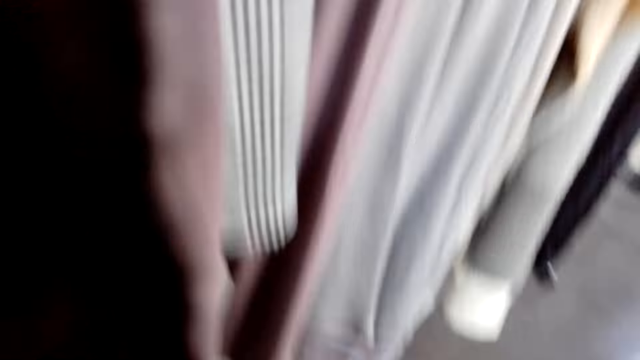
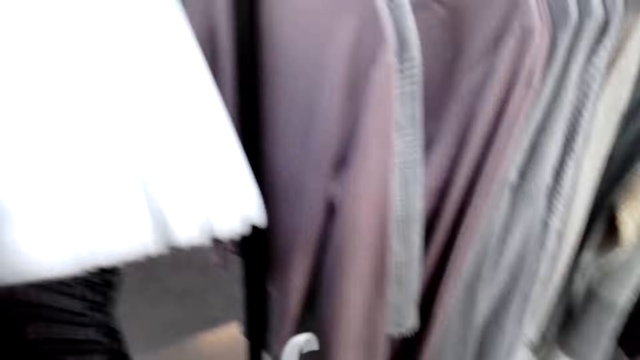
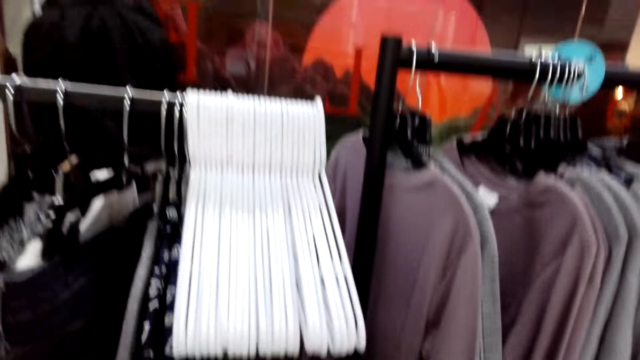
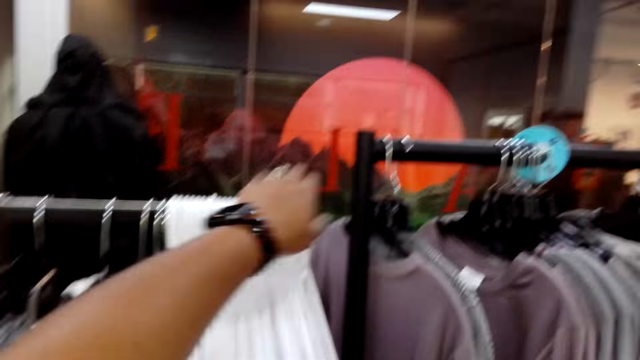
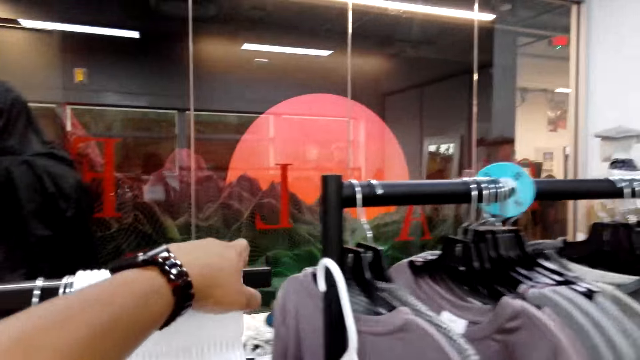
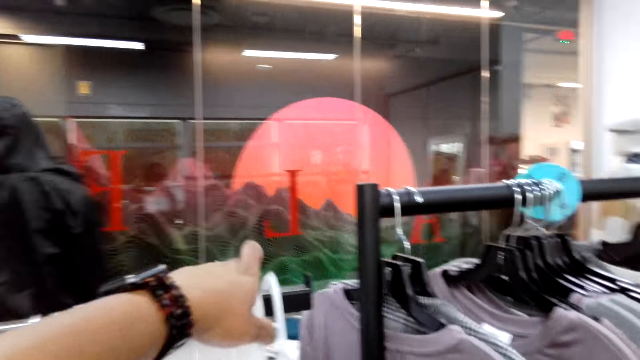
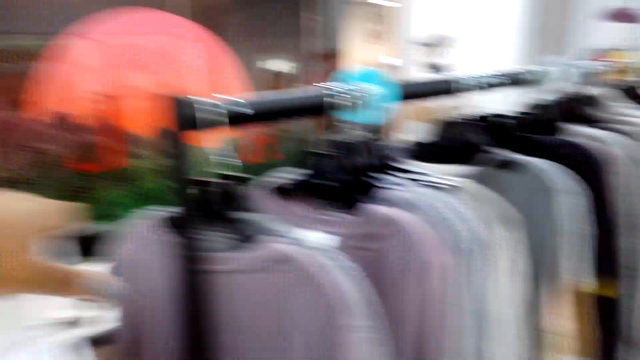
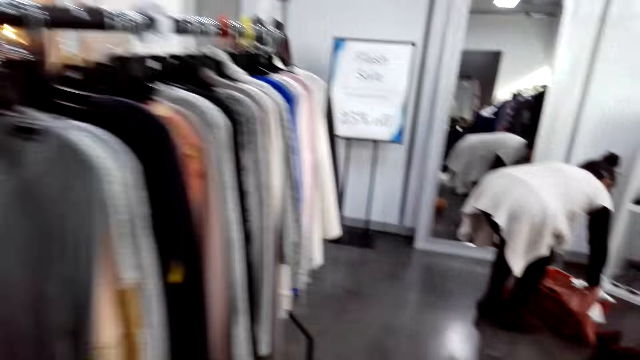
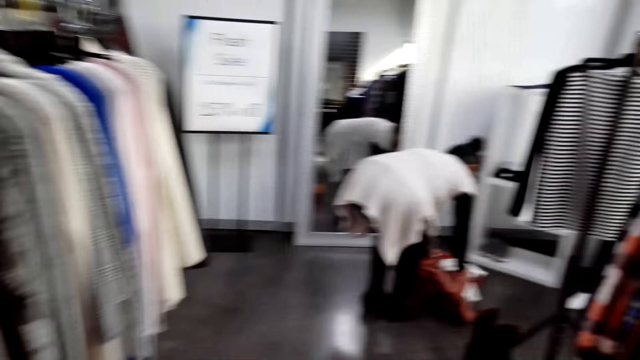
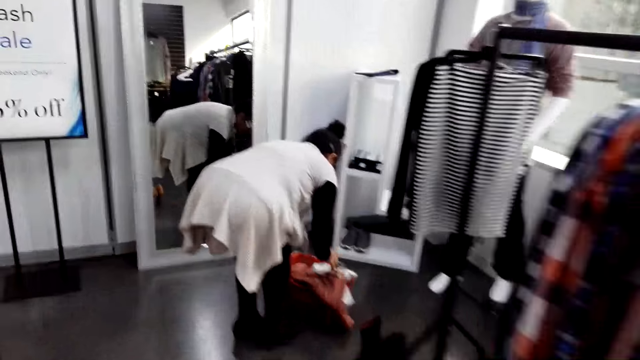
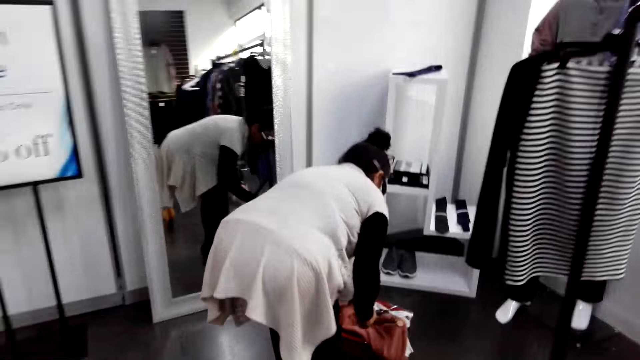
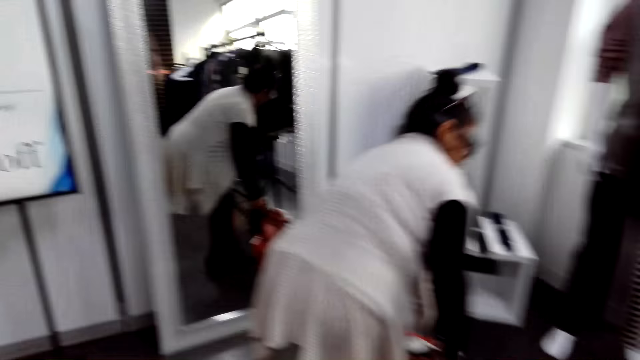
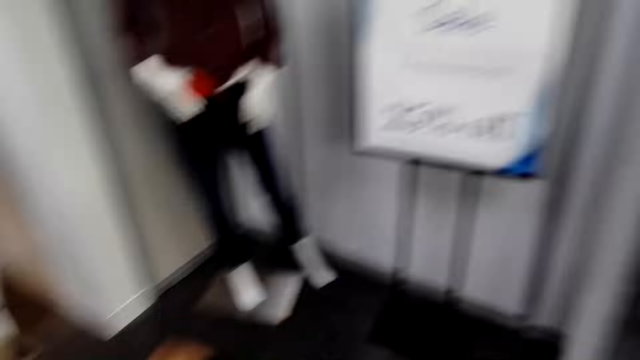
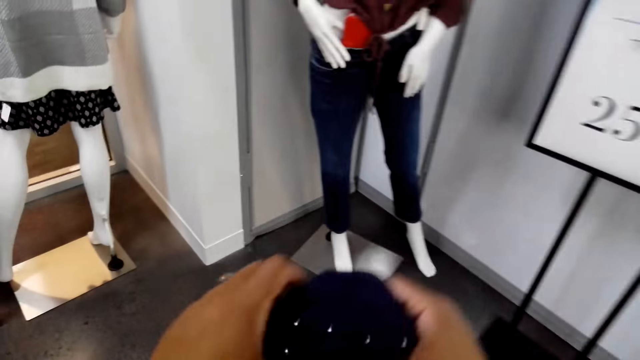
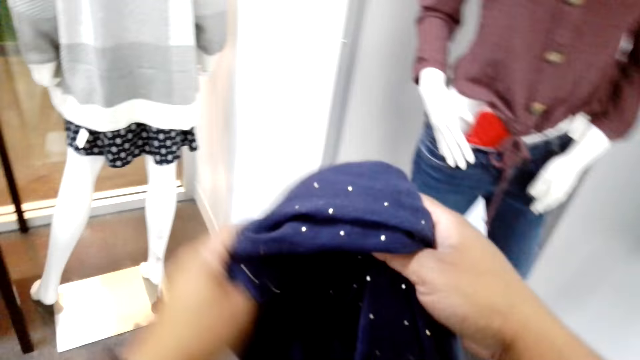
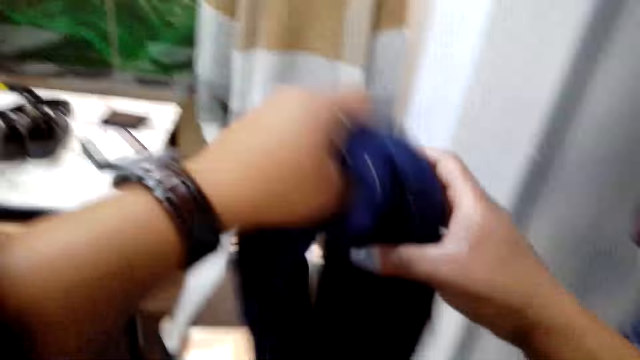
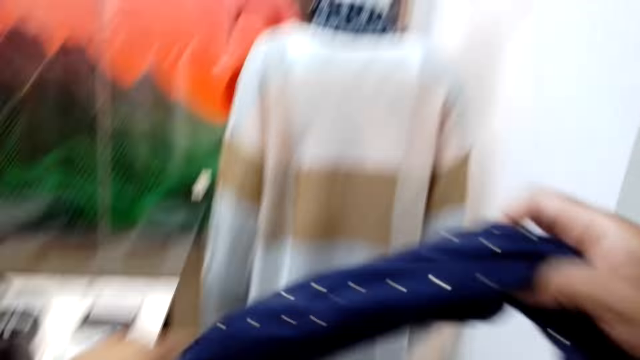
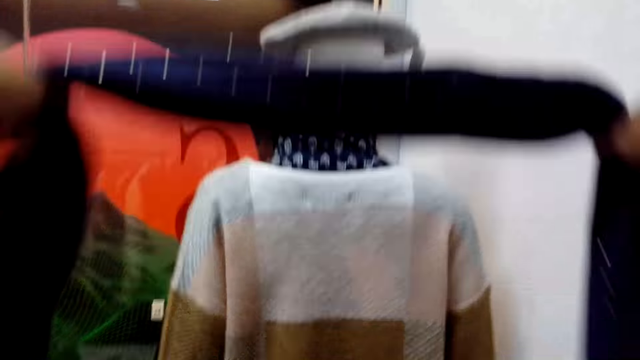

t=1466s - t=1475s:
The camera wearer bends down. They turn to the side. They put a hanger on a rod. They turn to the side. They walk around the shop. A man bends down. The camera wearer turns to the side. They hold a scarf.

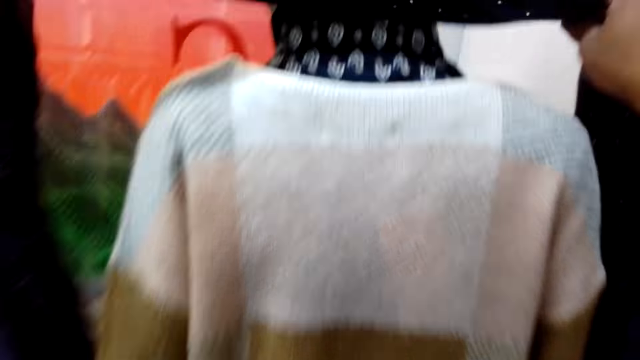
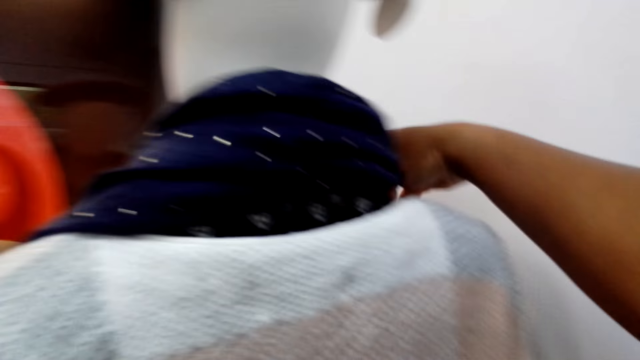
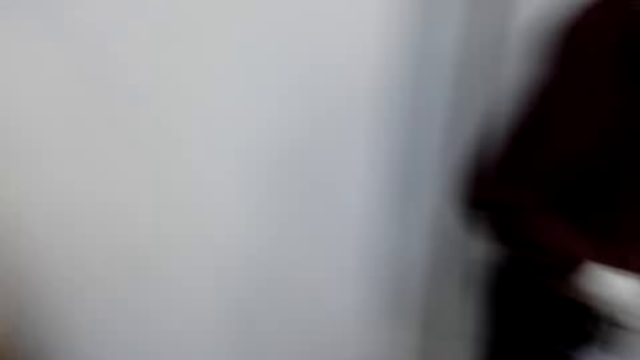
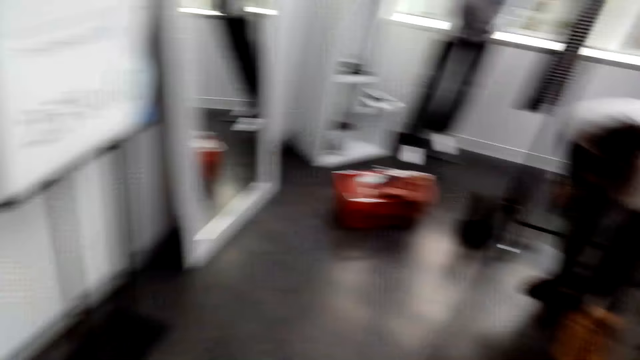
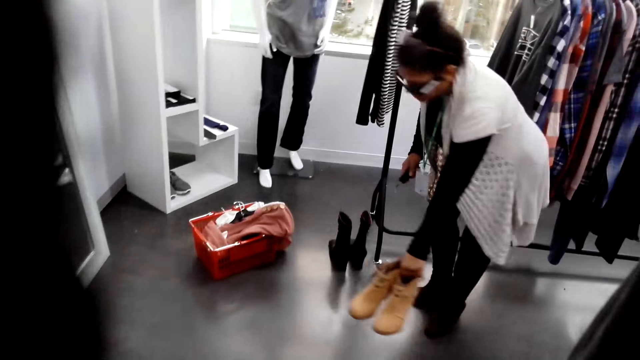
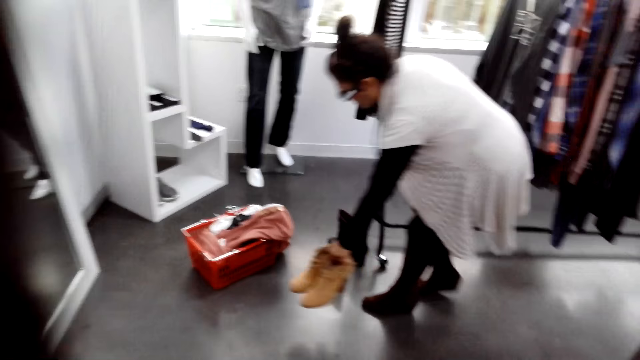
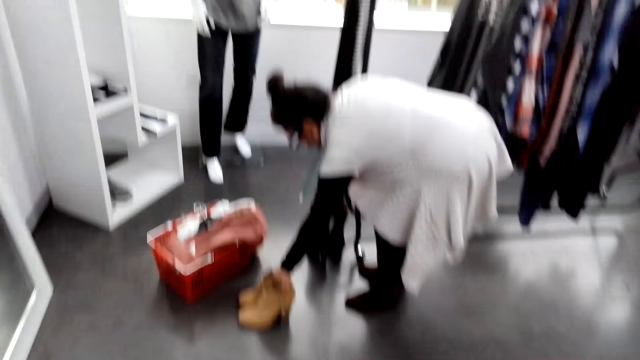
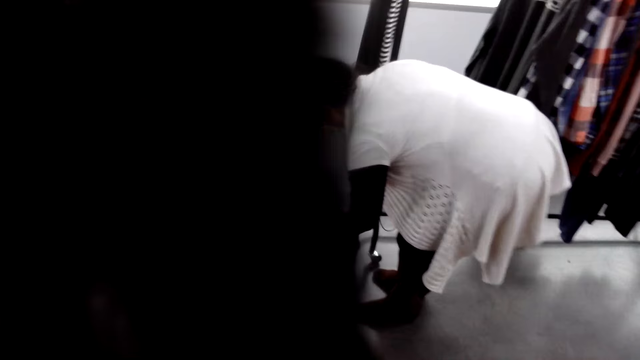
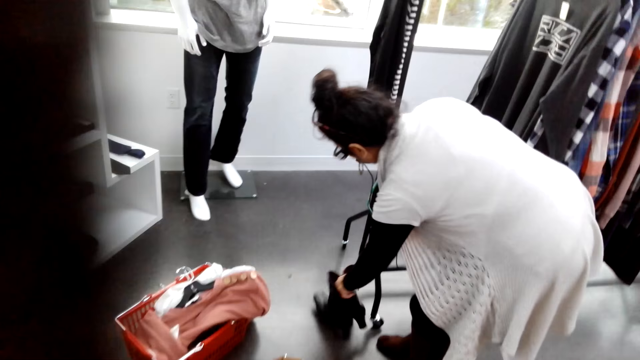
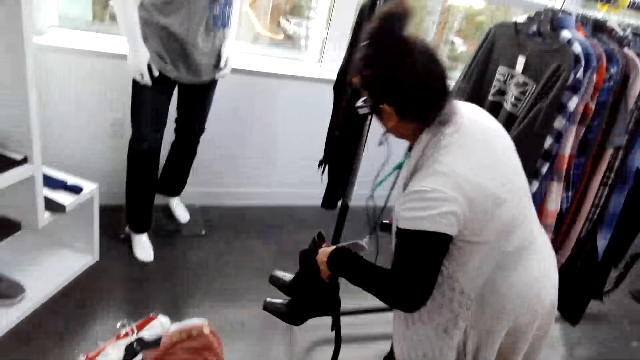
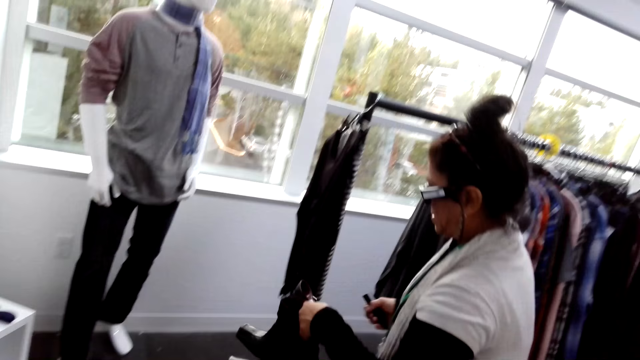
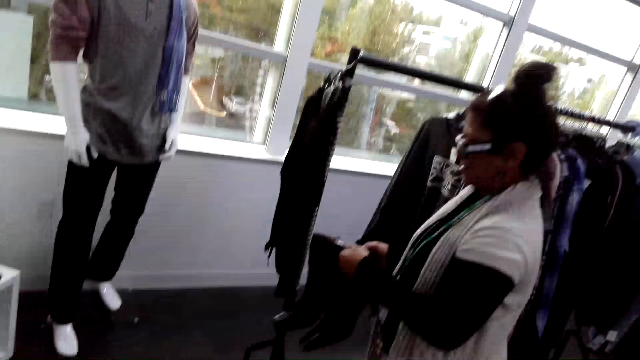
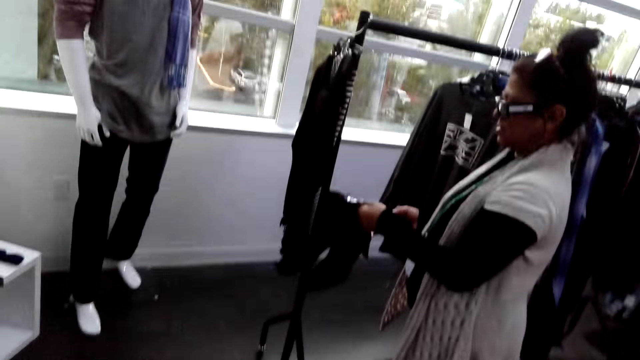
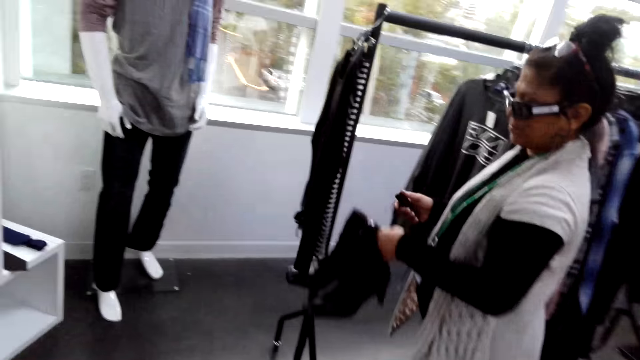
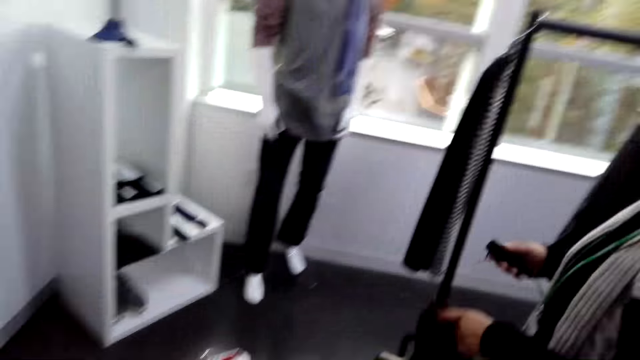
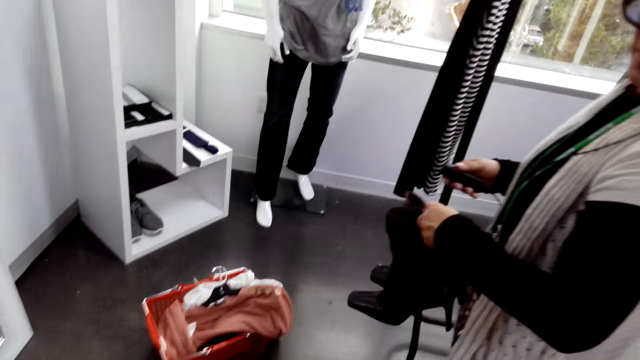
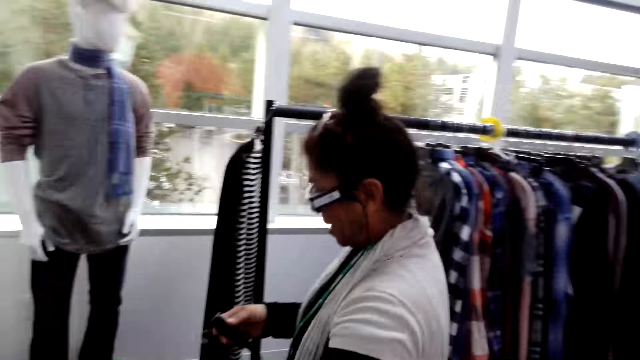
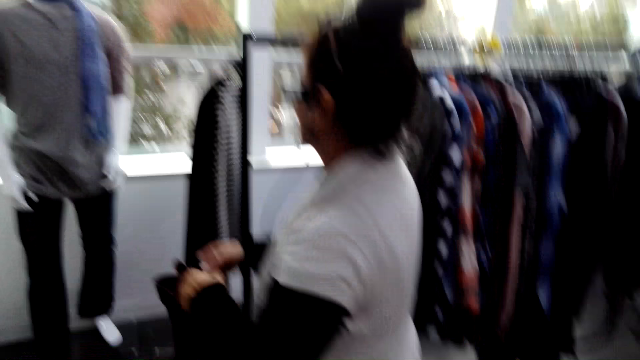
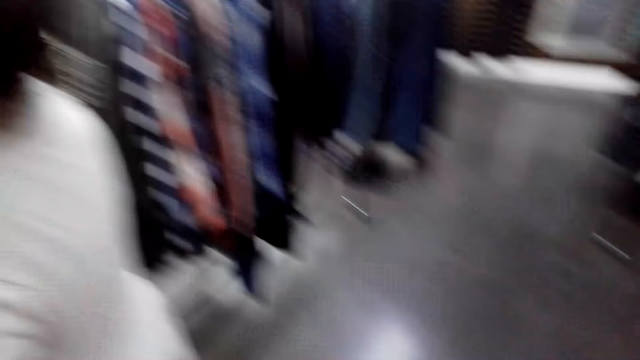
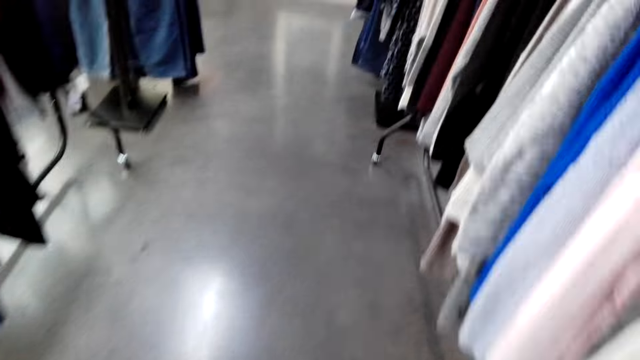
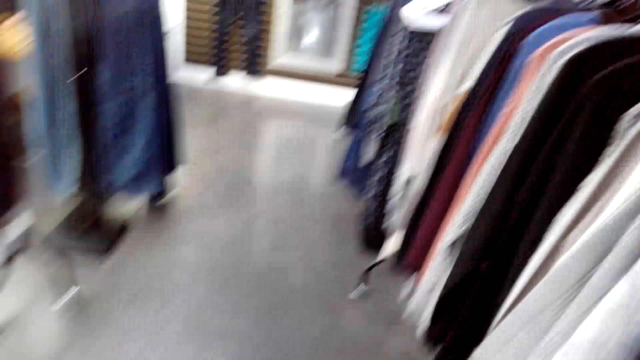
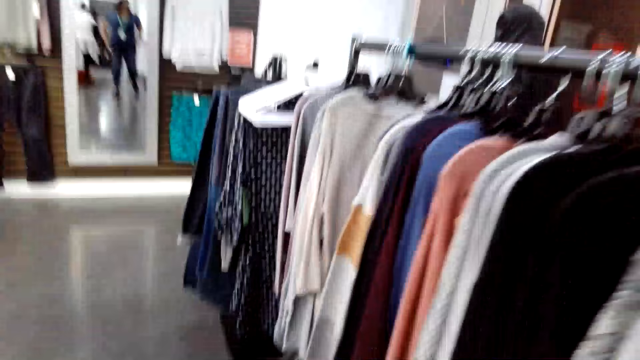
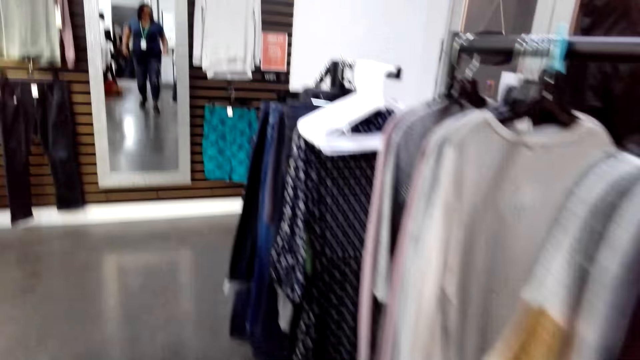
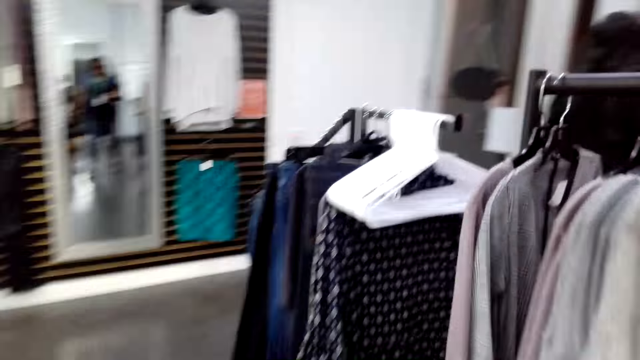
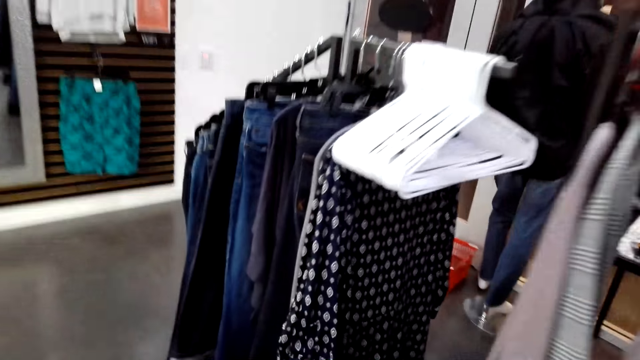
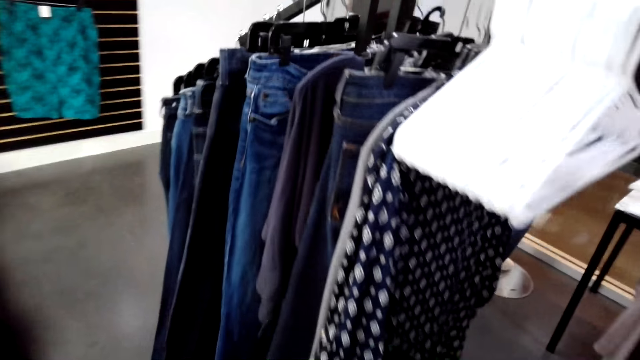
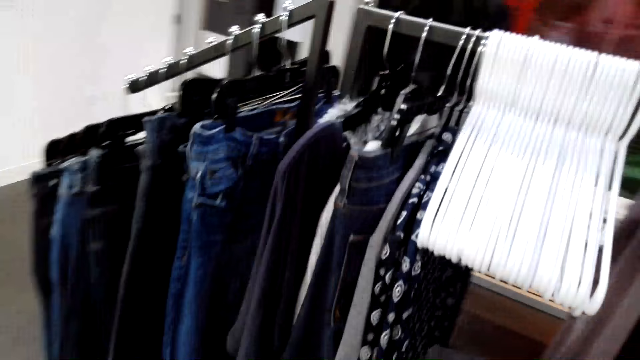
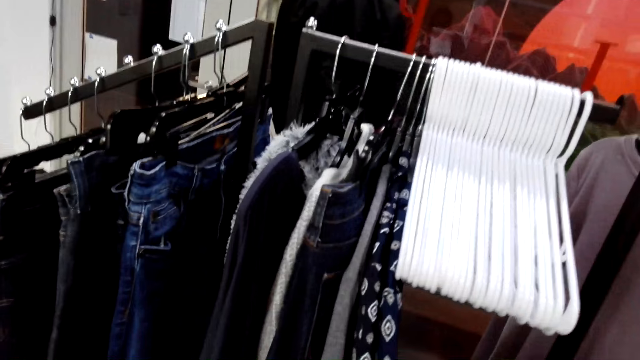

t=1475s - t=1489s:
The camera wearer adjusts a scarf to a dummy. They put the scarf on the display. They turn to the side, look around the shop and walk around. A man holds a pair of shoes. The man puts the pair of shoes on the floor. The man picks the shoes. The man holds the pair of shoes. The man nods his head. The camera wearer turns to the side. They walk around the shop.
